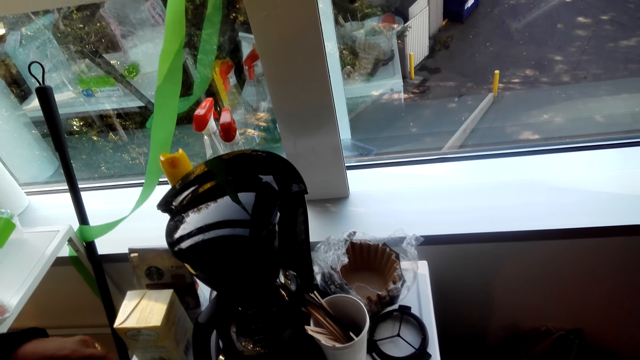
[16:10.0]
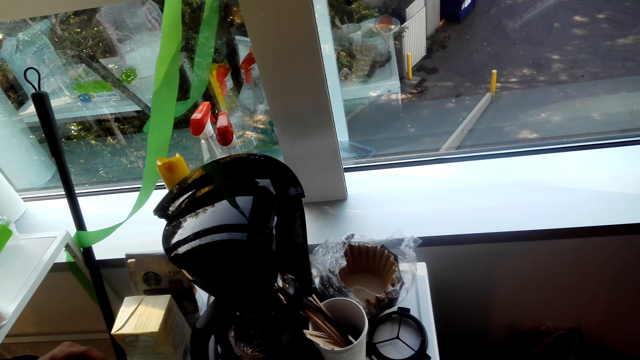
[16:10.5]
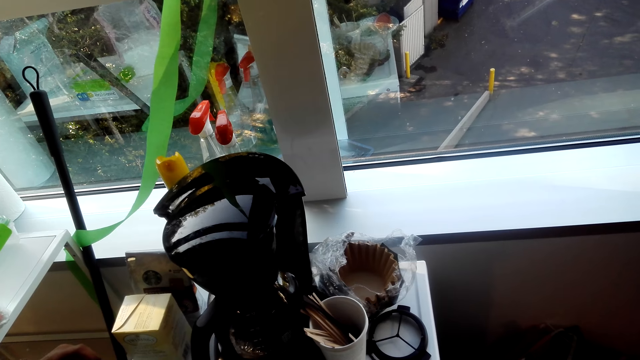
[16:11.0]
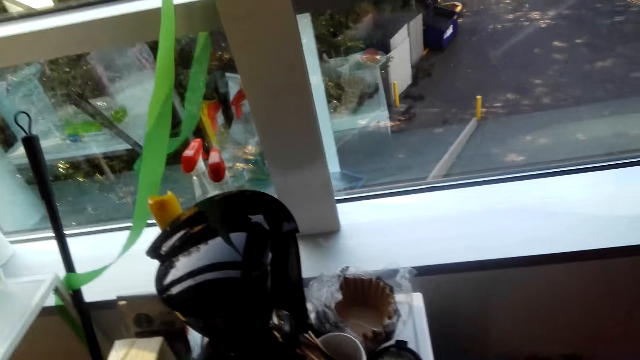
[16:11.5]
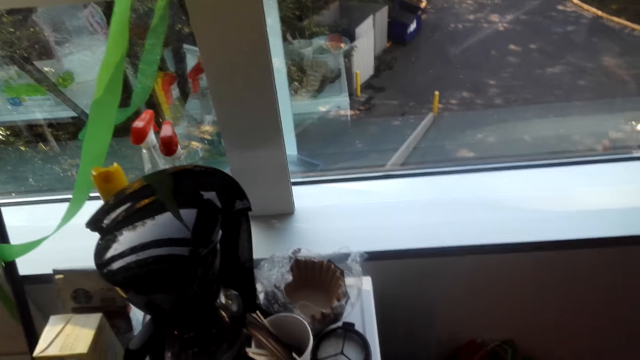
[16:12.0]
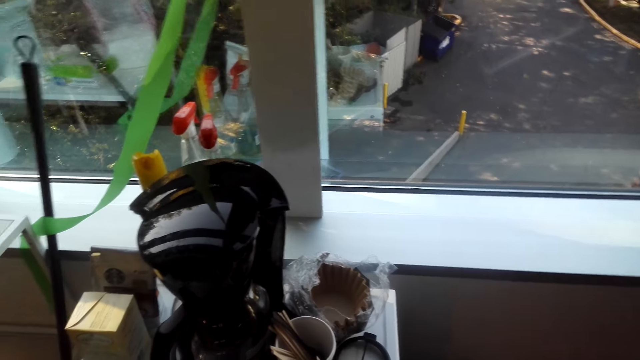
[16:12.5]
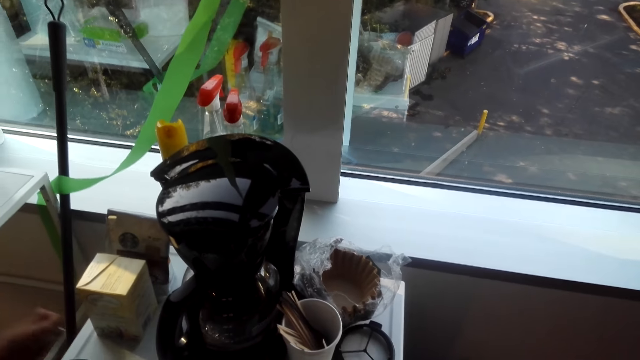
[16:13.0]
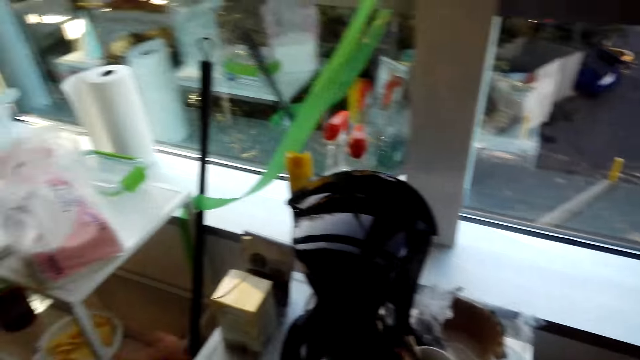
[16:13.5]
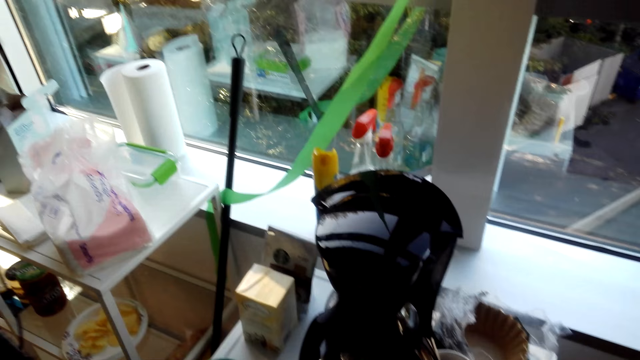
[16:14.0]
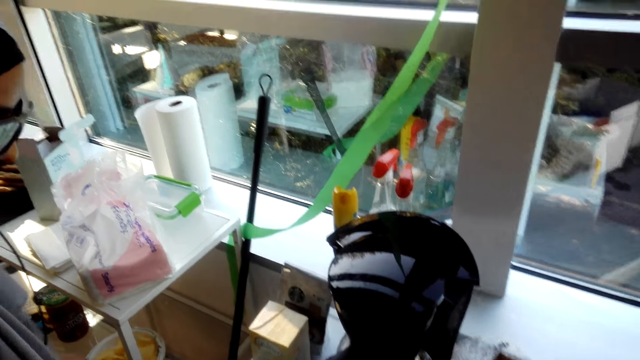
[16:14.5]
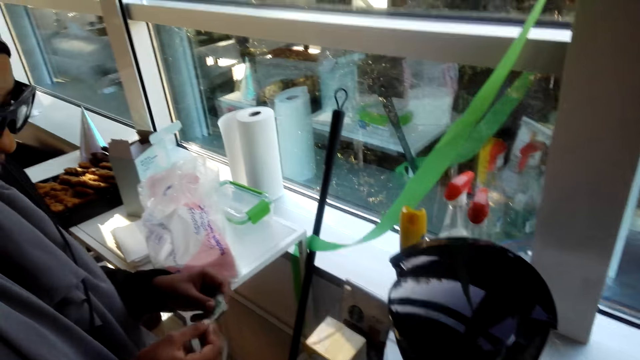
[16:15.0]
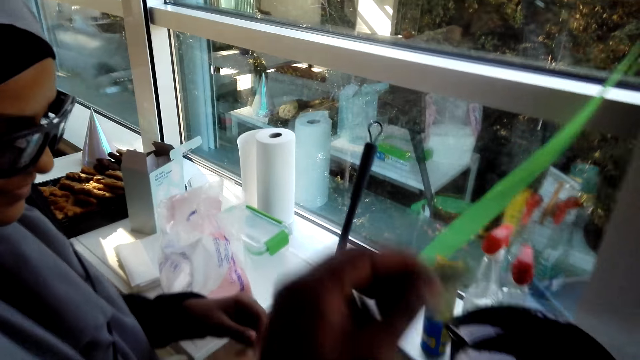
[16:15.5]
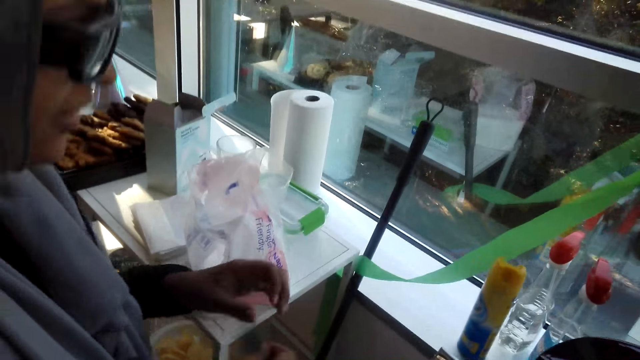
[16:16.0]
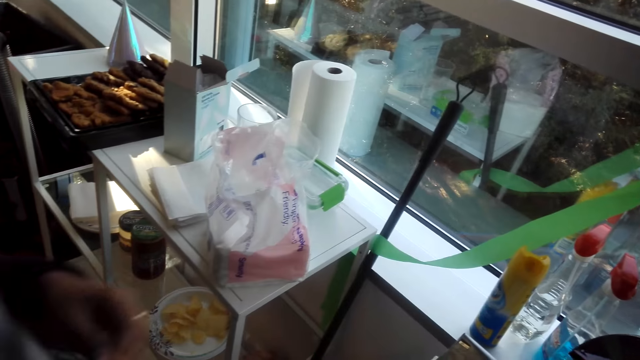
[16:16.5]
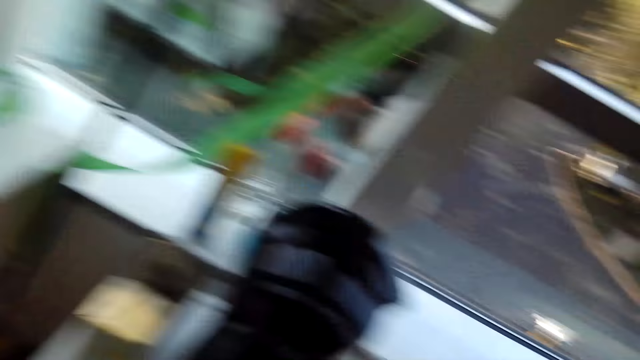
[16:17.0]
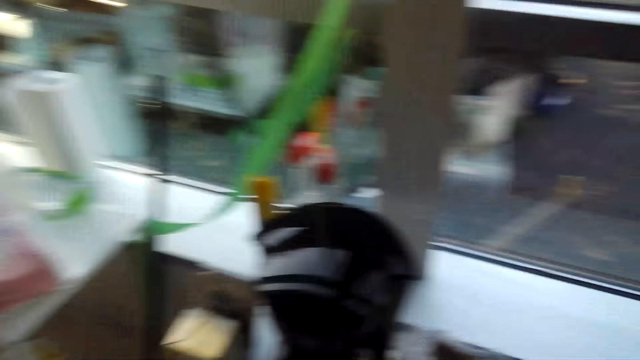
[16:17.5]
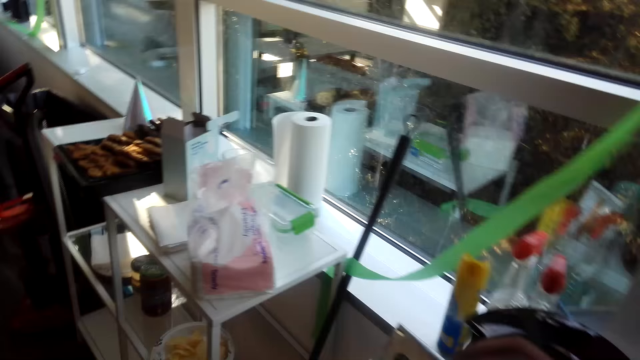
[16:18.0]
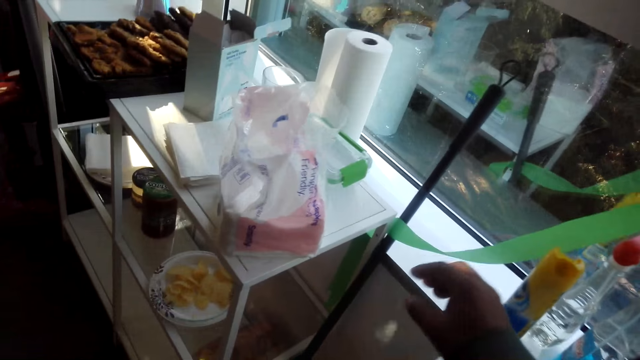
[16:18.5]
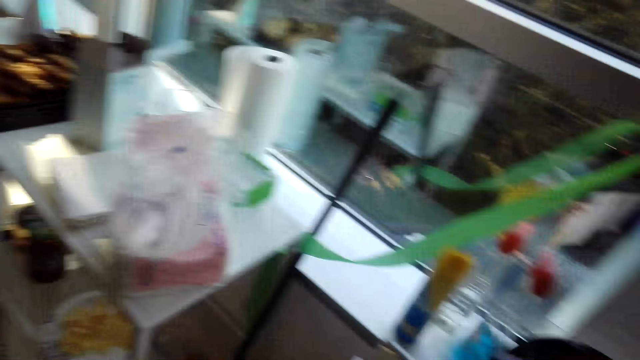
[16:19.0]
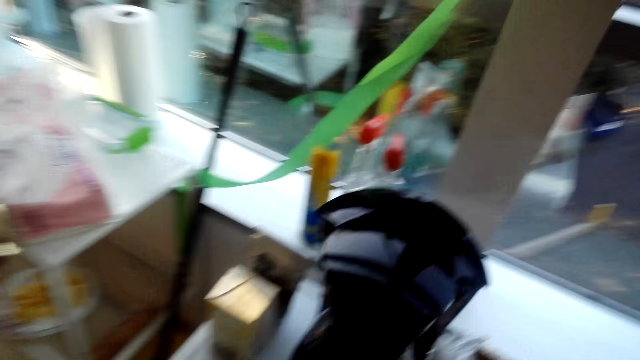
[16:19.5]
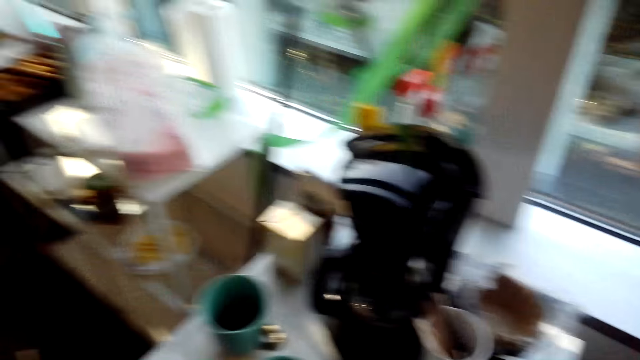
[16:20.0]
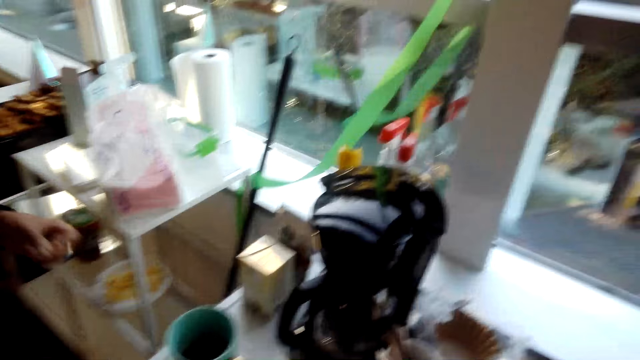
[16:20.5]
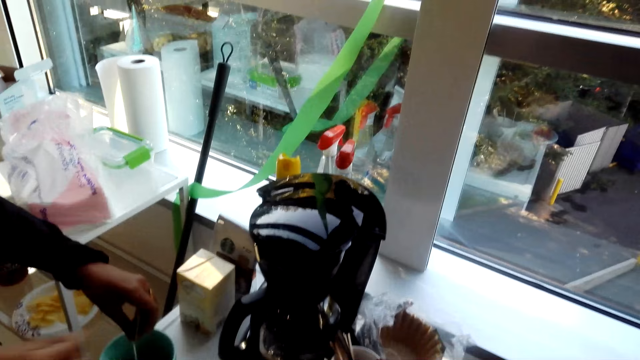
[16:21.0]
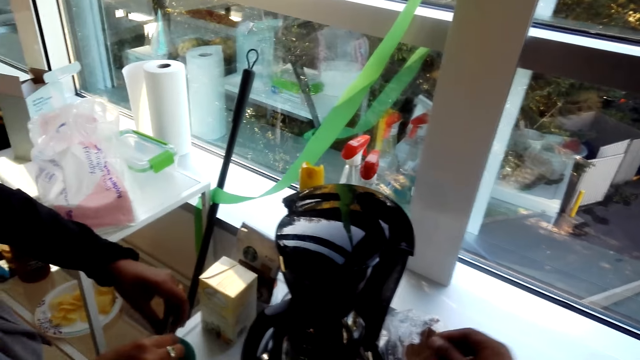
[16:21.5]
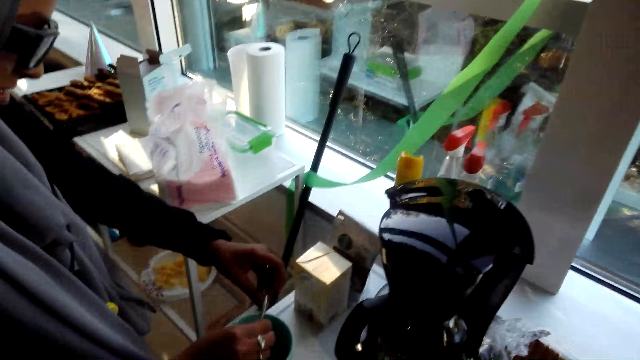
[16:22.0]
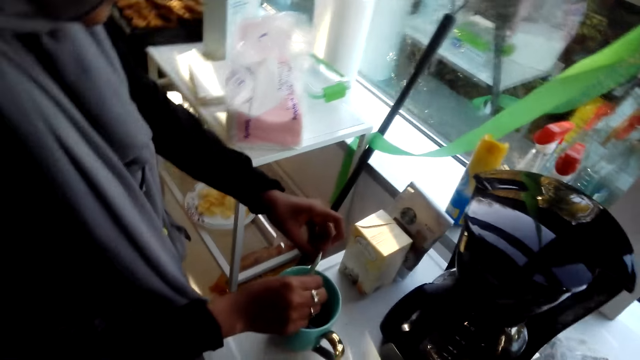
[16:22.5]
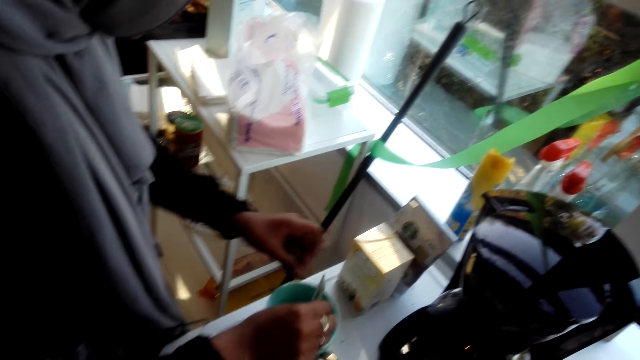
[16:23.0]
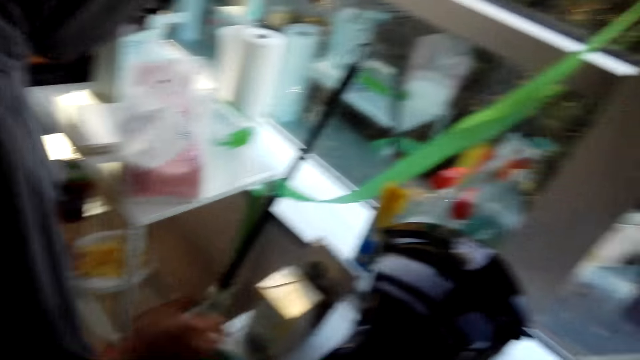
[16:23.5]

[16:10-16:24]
The lady puts the sachet in the cup. The camera wearer speaks to the lady. The lady holds a sachet. The camera wearer holds a sachet. The lady speaks to the camera wearer. The camera wearer looks around and drops paper down. They speak to the lady. The lady pours something into the cup.

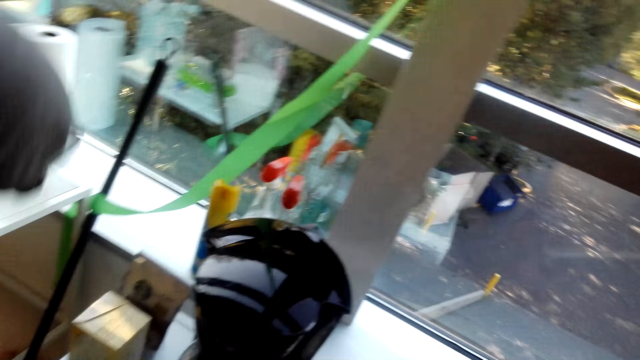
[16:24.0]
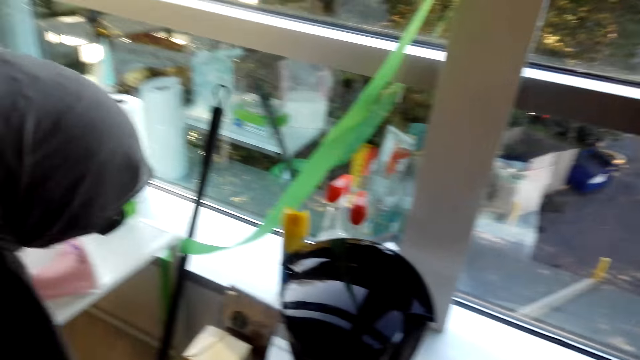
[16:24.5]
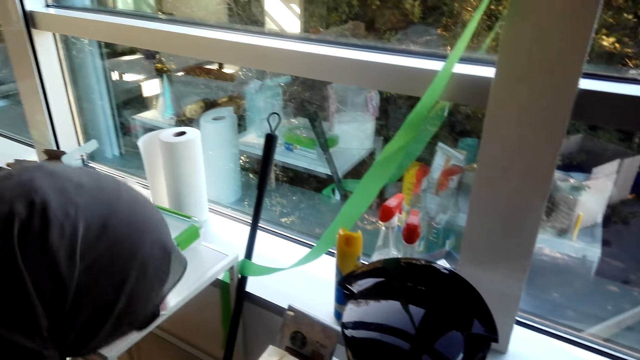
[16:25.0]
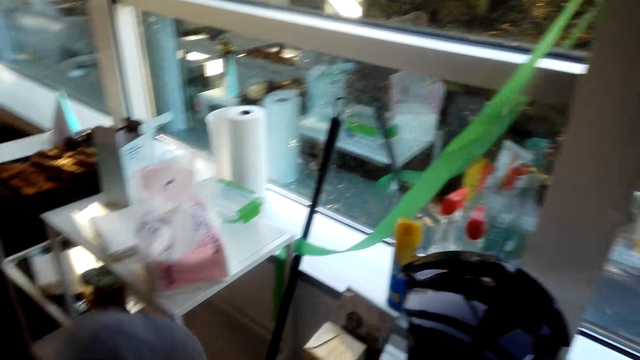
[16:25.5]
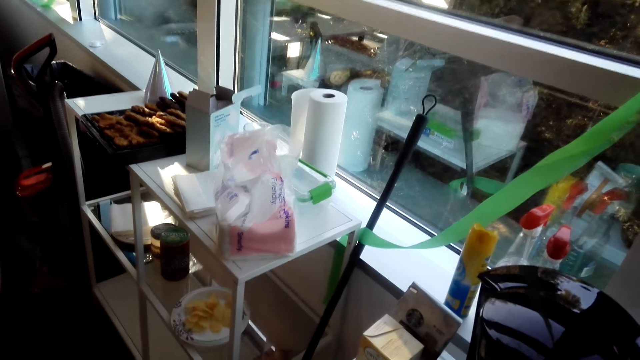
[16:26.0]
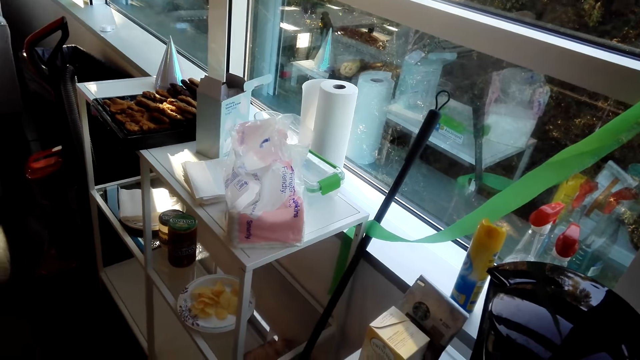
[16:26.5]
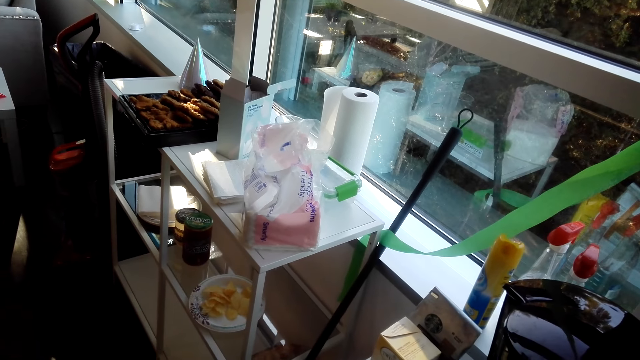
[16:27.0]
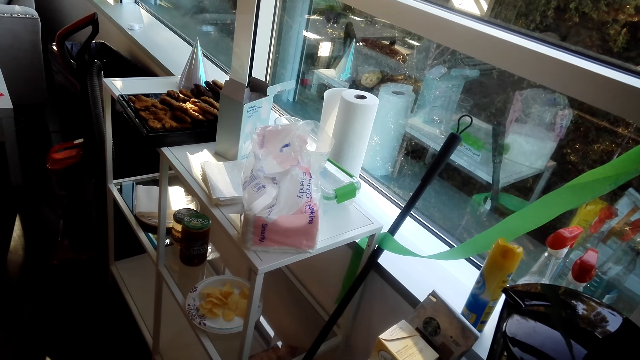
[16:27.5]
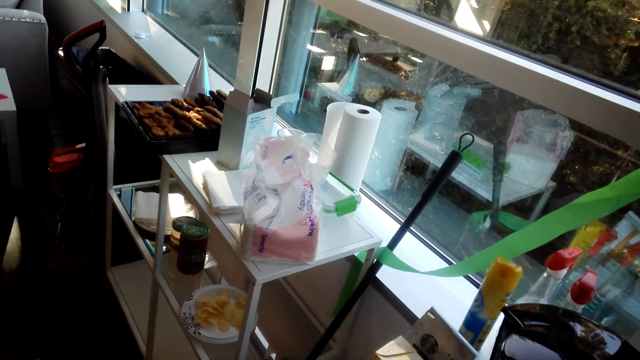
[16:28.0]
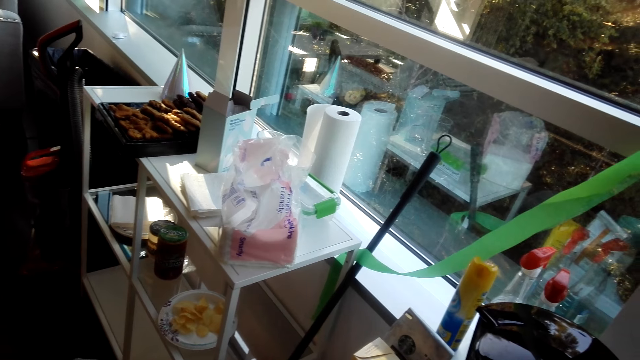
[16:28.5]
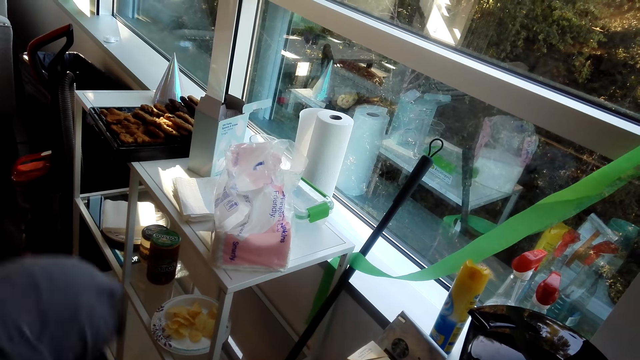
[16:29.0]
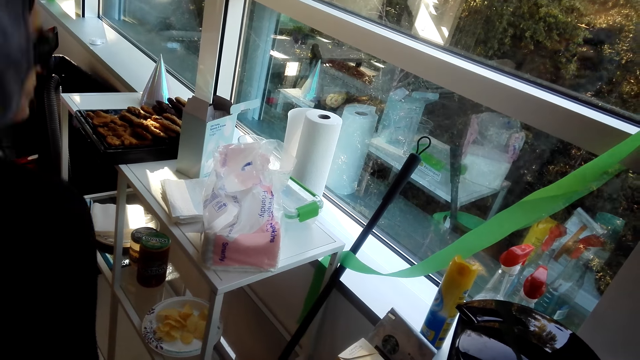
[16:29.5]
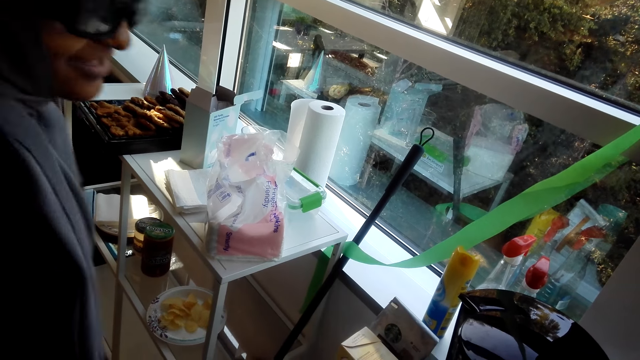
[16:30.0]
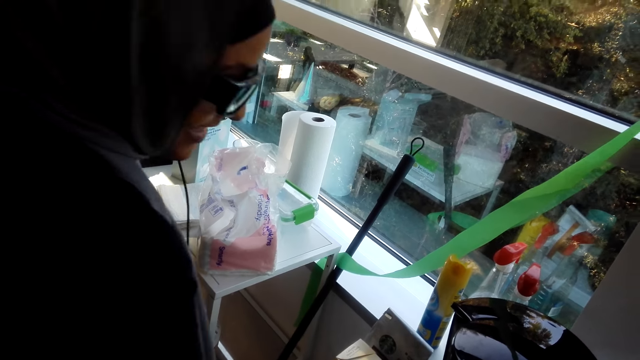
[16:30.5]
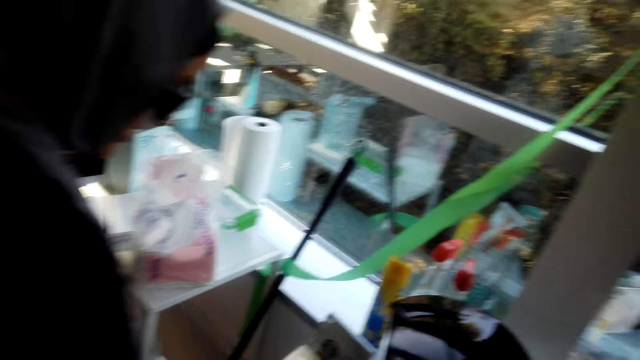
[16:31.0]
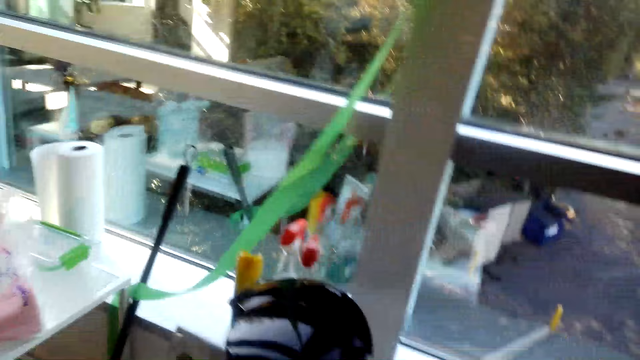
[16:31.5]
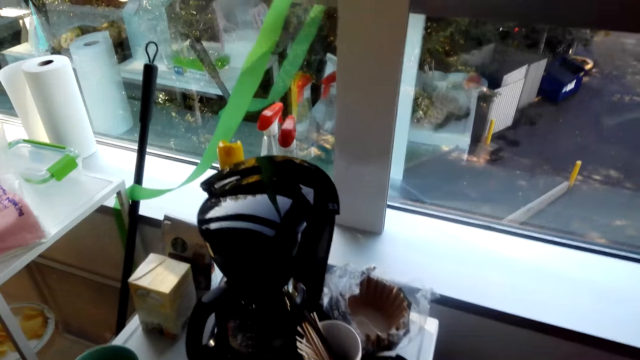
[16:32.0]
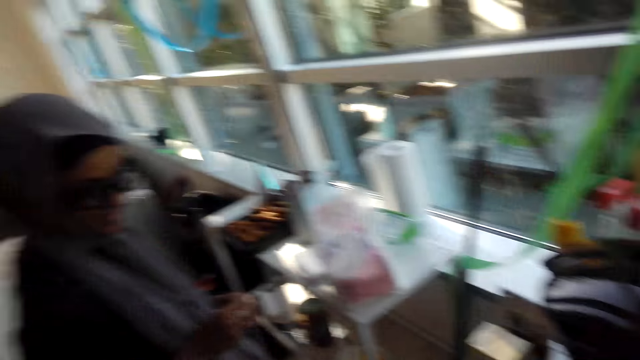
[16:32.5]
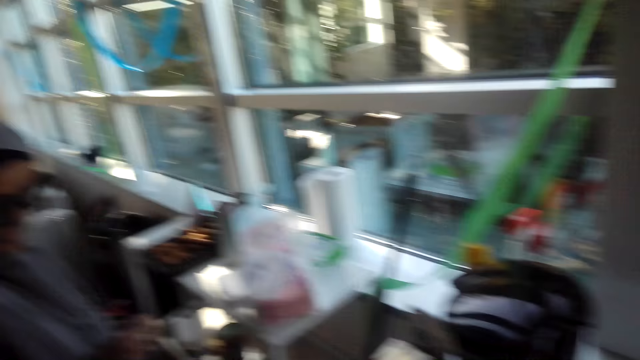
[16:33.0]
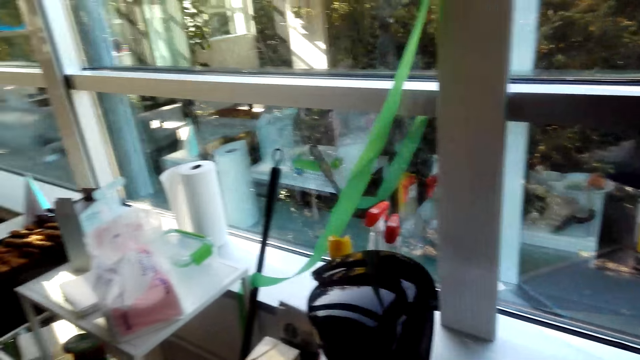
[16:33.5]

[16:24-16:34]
A woman speaks to the camera wearer. The camera wearer looks around. The woman moves about. The camera wearer speaks to the woman.
